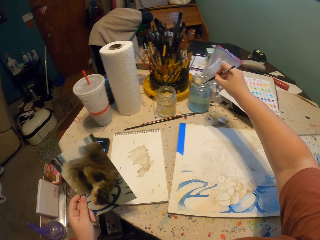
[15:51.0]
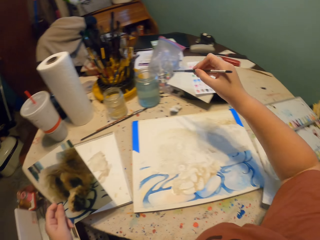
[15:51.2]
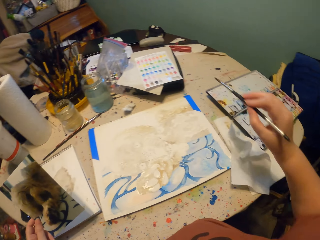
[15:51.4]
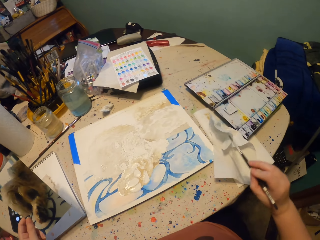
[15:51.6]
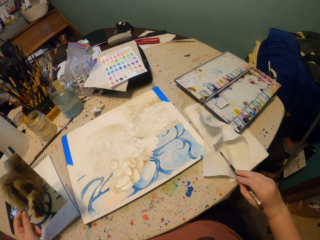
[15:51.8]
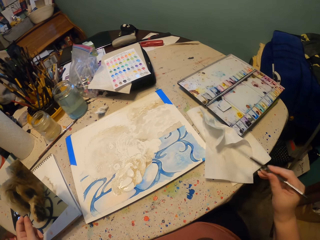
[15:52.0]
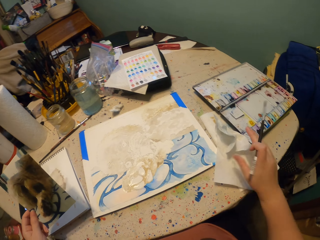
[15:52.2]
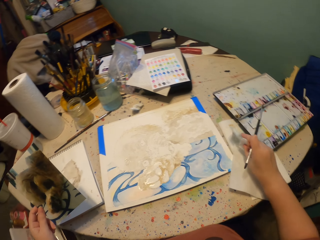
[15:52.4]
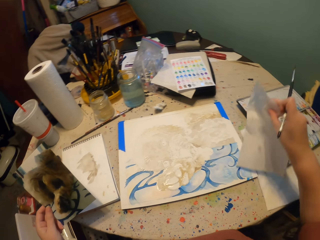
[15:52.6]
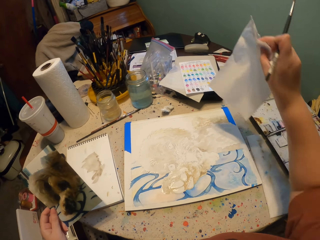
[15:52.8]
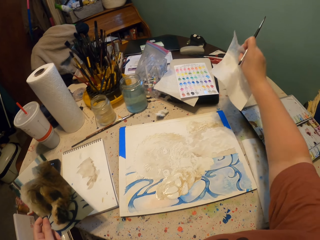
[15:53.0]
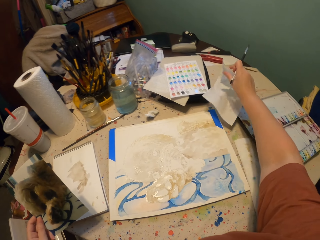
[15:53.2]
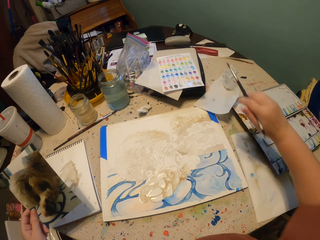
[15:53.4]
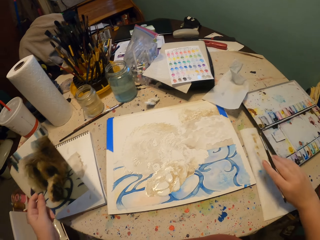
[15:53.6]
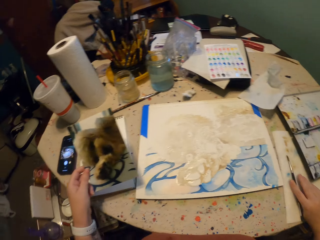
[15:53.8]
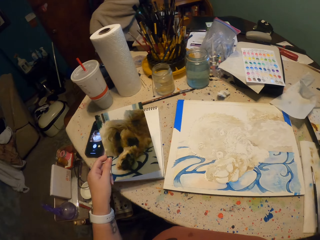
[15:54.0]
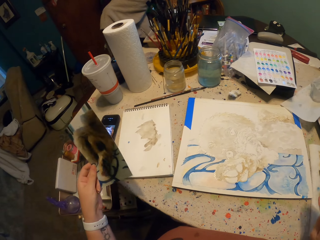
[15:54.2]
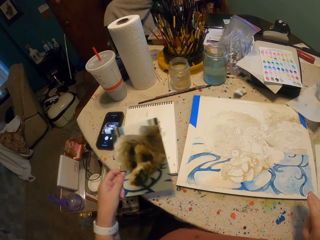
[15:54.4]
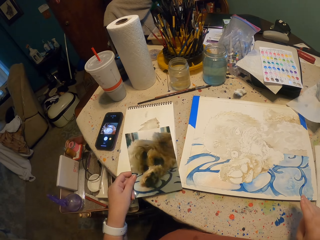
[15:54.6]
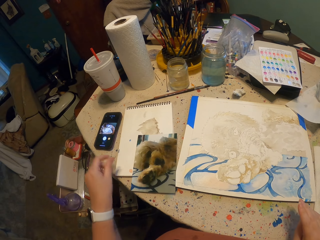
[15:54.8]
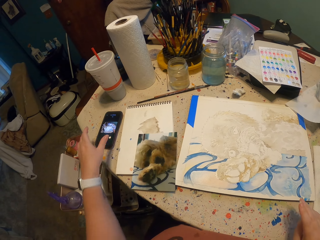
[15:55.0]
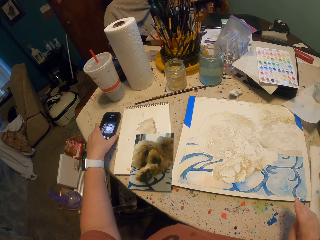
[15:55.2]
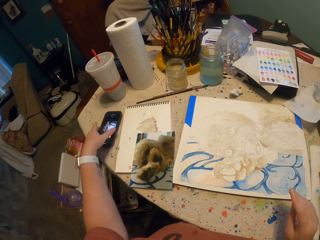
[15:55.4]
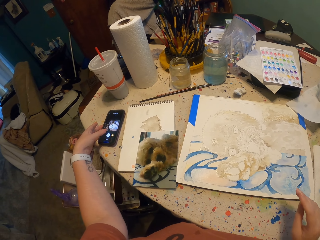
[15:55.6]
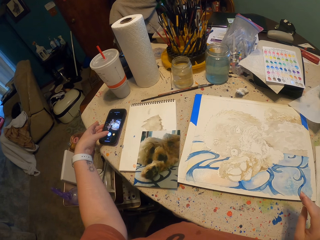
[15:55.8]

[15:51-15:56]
The camera wearer dips the brush in water in the tin. They wipe the brush on paper. They pick up the paper or tissue from the table. They put the tissue down. They put the brush down. They put a photo on the table. They use the phone.
